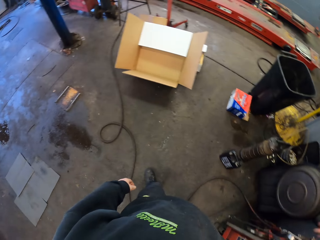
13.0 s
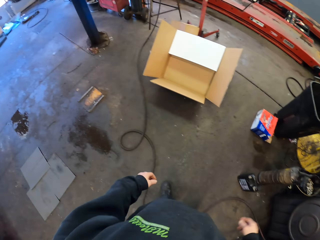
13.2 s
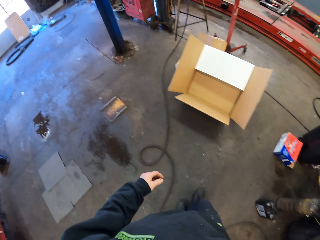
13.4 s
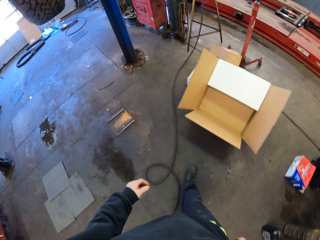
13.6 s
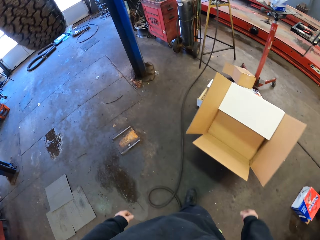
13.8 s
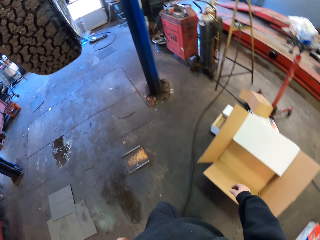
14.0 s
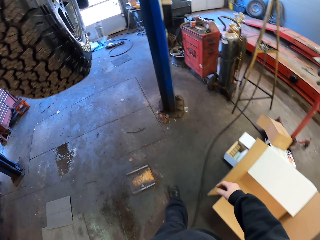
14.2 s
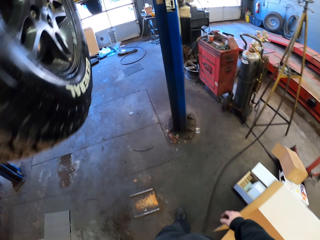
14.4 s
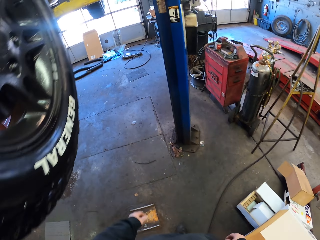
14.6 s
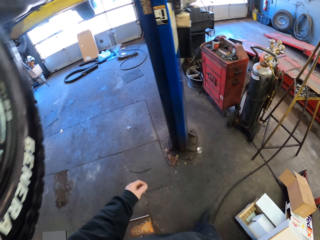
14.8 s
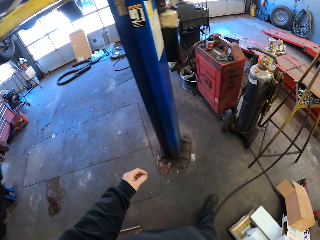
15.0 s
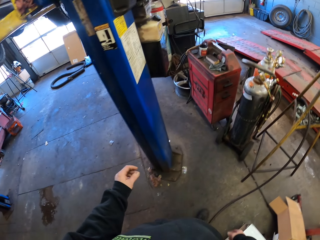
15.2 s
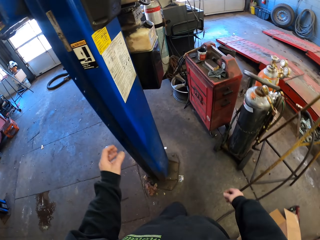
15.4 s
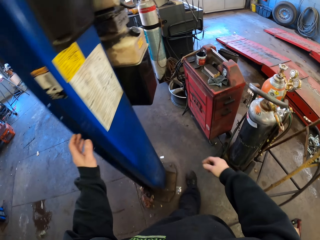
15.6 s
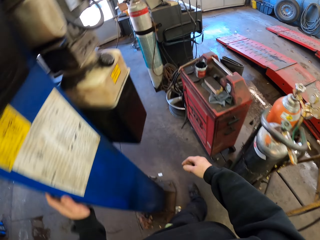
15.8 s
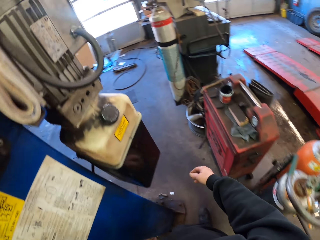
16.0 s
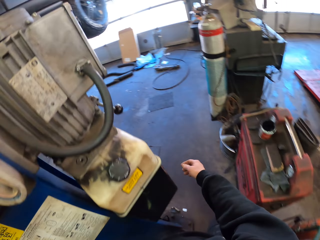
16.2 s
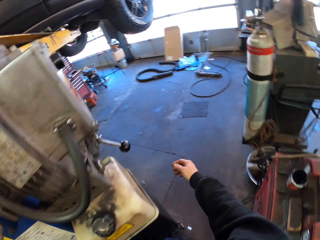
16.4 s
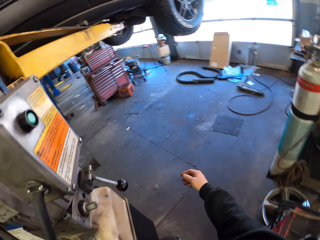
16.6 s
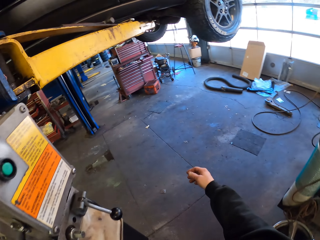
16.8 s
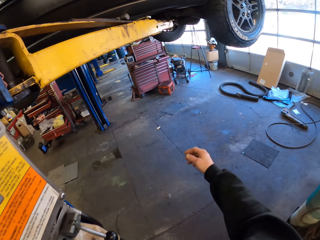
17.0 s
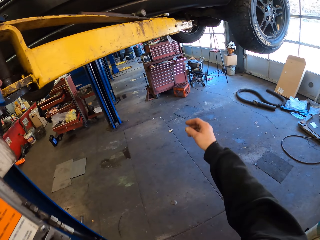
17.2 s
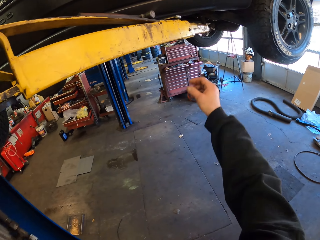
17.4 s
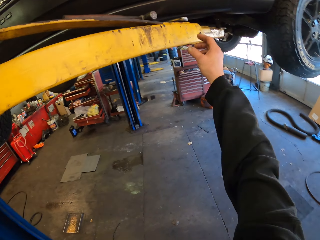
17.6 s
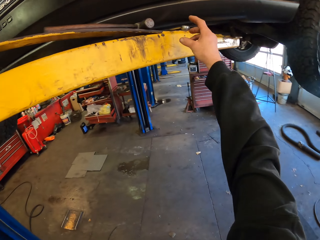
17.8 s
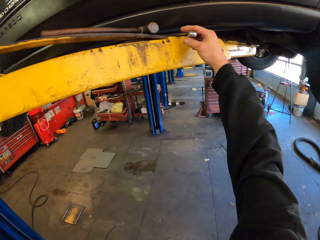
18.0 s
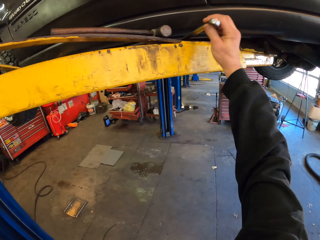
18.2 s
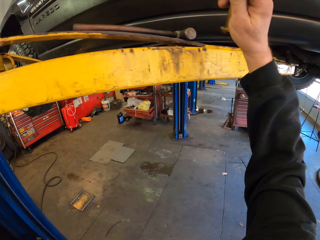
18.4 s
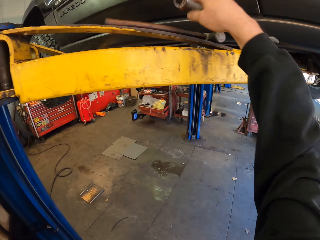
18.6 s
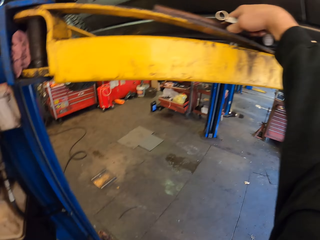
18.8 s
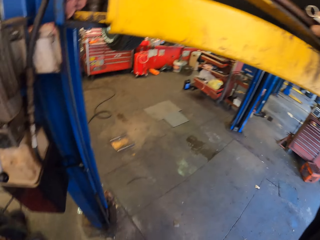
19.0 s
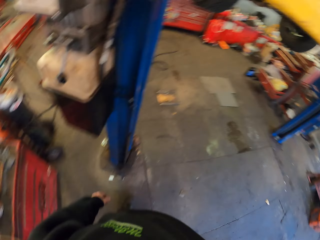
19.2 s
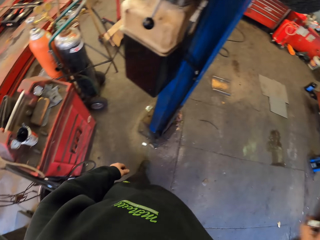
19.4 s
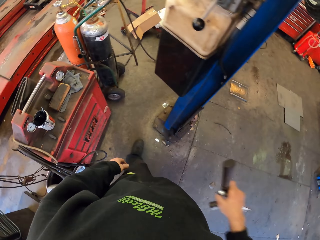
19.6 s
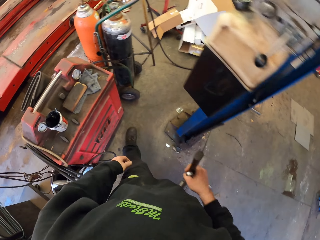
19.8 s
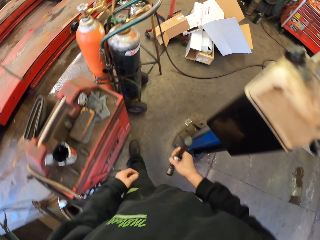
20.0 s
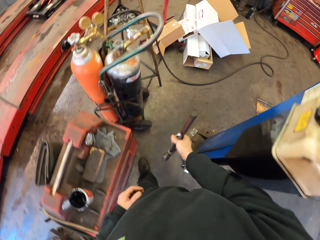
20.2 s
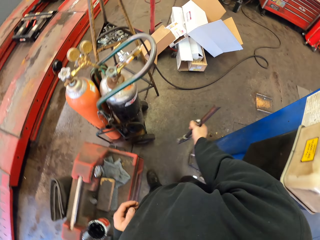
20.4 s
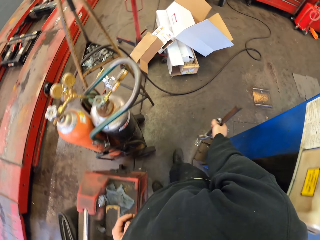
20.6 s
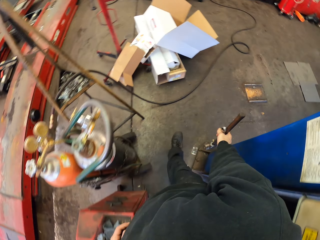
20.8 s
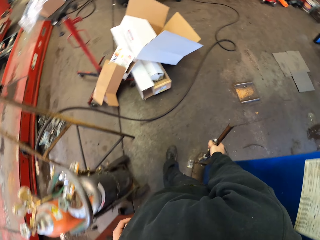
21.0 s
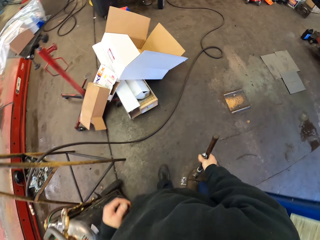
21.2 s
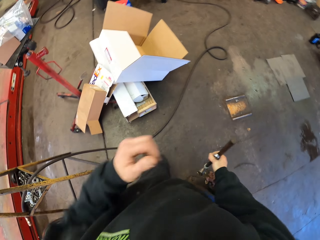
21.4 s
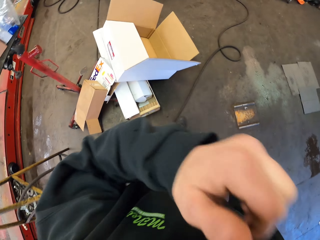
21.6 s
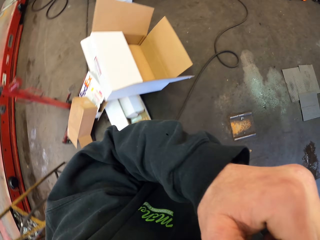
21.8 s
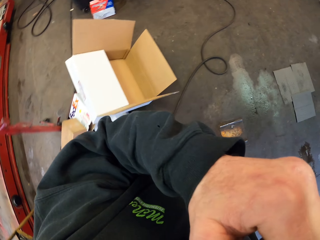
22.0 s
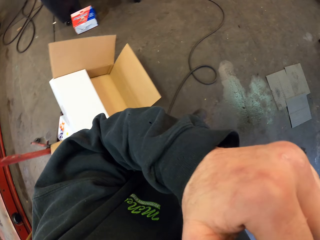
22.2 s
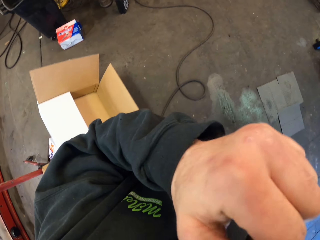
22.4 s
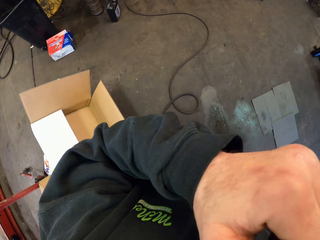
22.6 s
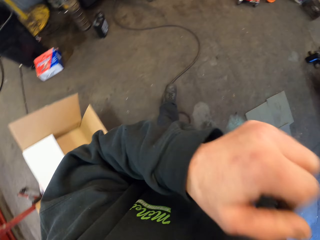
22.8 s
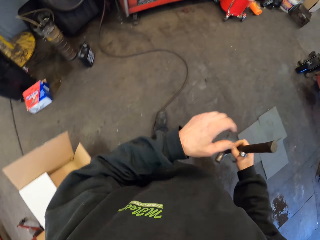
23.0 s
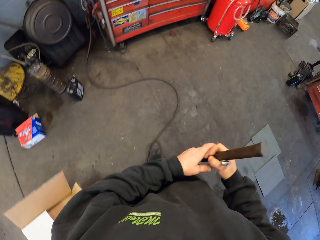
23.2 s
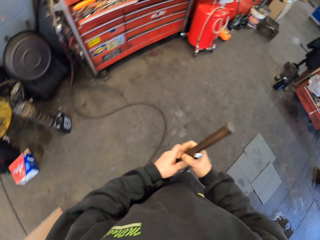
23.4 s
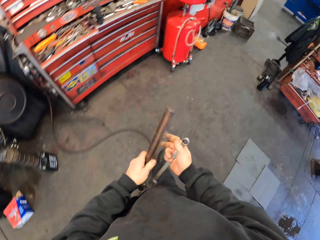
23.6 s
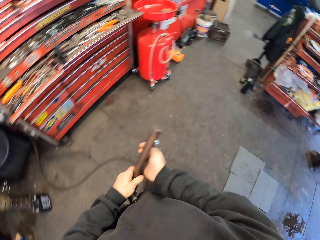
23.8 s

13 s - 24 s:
The camera wearer walks around the garage. They remove the spanner and hammer under the car. They walk around the garage. They raise a hand.

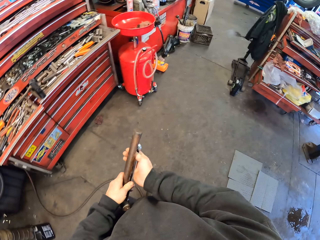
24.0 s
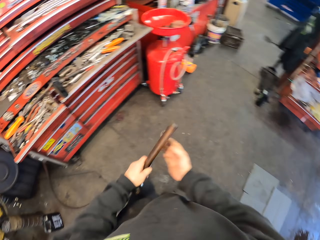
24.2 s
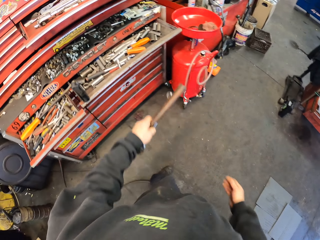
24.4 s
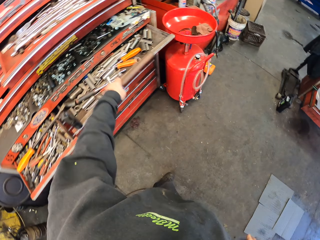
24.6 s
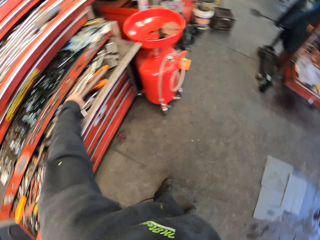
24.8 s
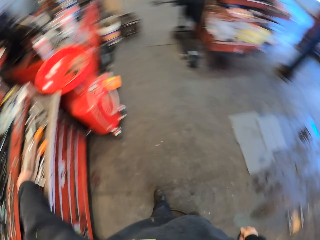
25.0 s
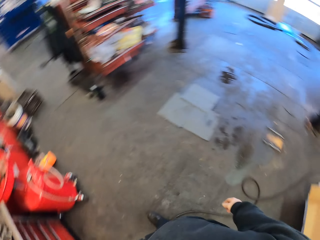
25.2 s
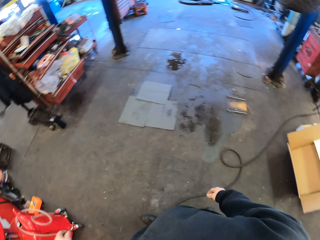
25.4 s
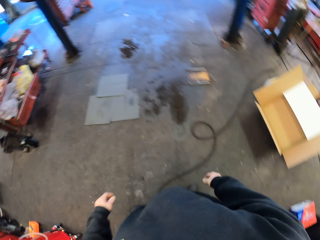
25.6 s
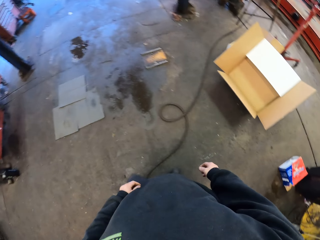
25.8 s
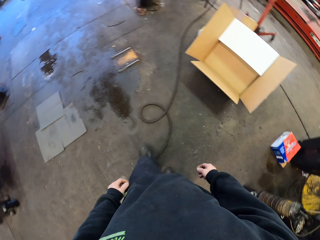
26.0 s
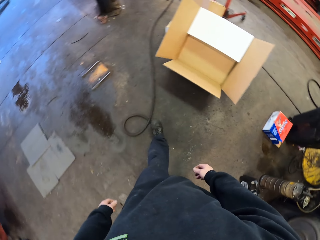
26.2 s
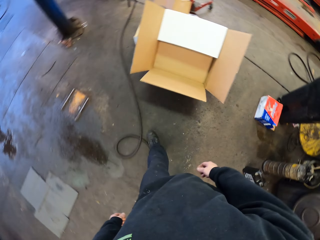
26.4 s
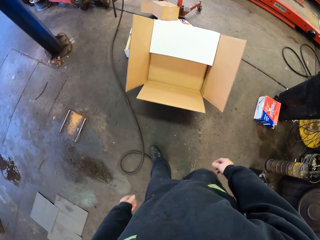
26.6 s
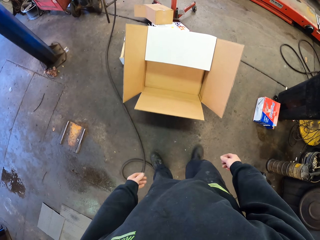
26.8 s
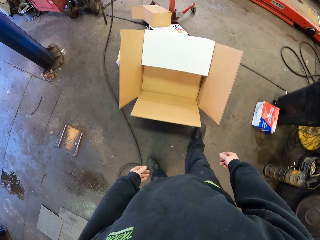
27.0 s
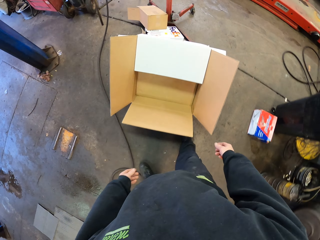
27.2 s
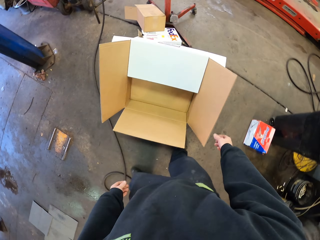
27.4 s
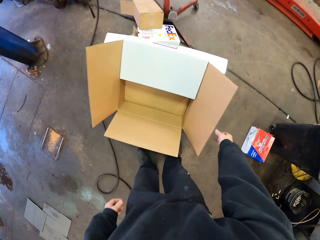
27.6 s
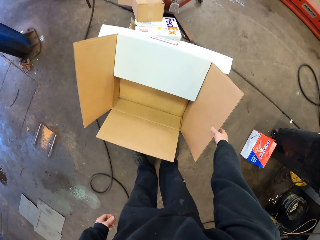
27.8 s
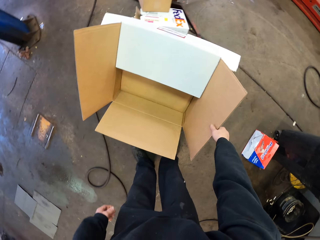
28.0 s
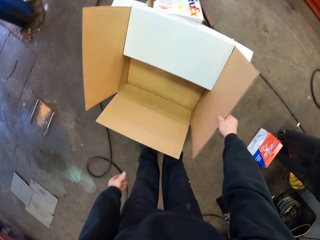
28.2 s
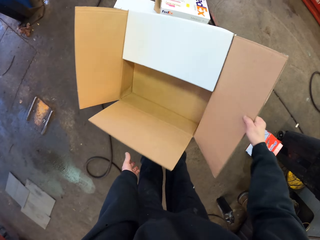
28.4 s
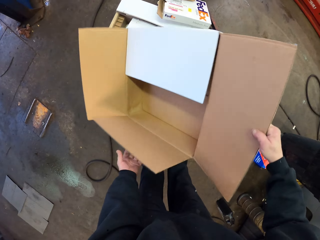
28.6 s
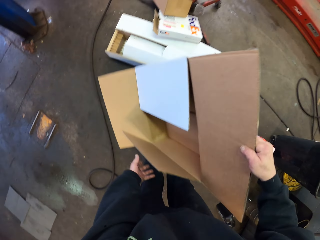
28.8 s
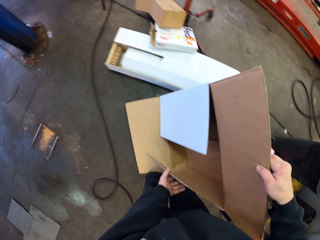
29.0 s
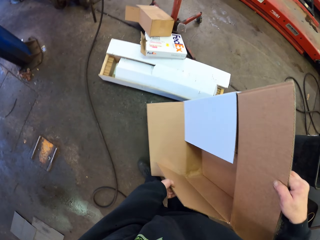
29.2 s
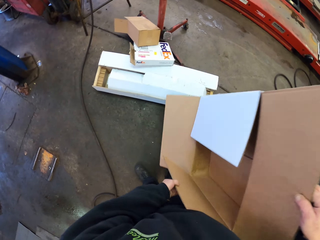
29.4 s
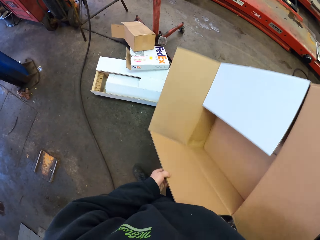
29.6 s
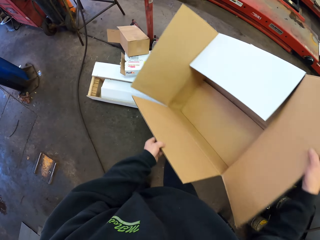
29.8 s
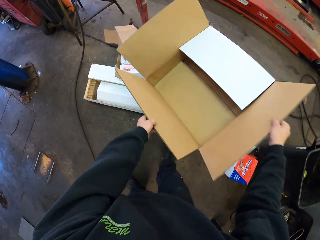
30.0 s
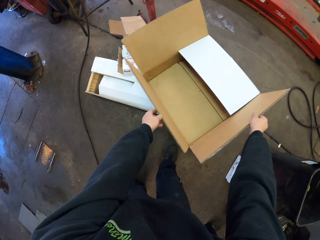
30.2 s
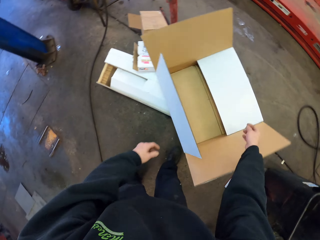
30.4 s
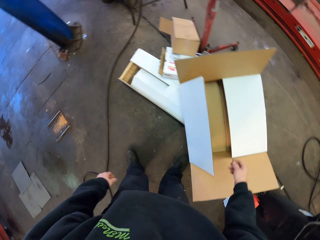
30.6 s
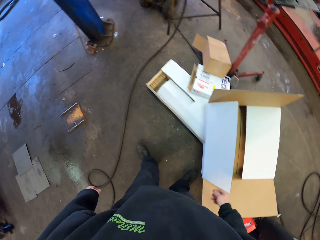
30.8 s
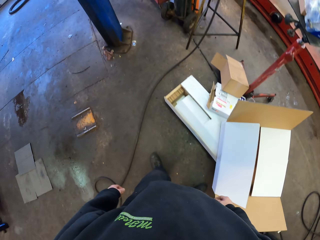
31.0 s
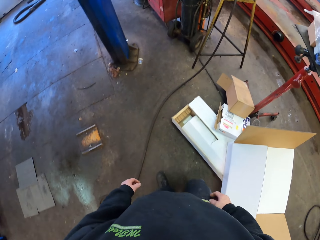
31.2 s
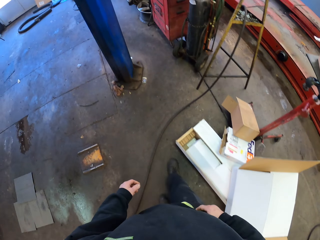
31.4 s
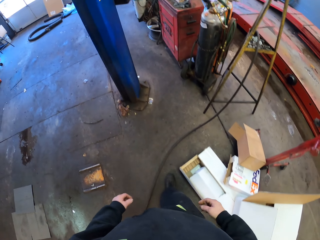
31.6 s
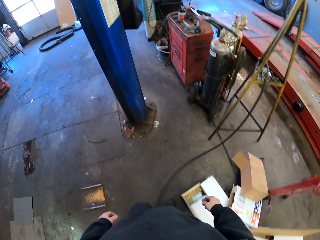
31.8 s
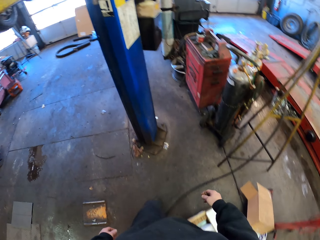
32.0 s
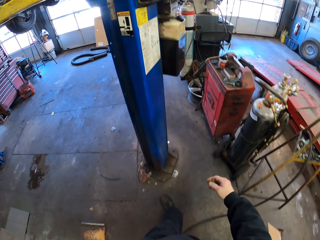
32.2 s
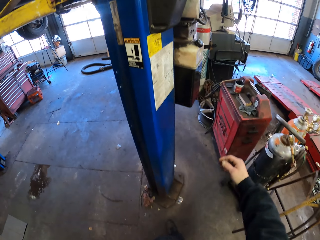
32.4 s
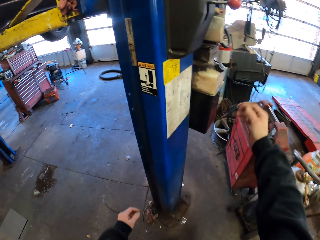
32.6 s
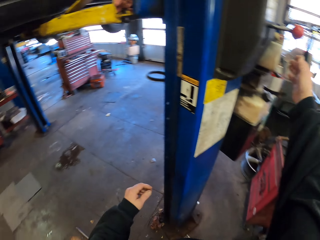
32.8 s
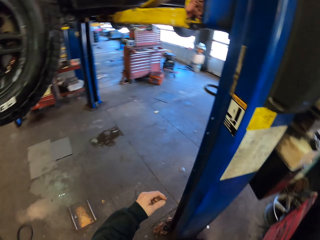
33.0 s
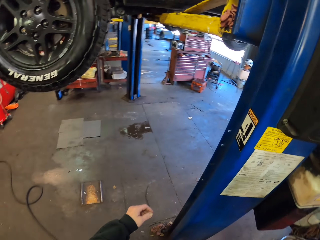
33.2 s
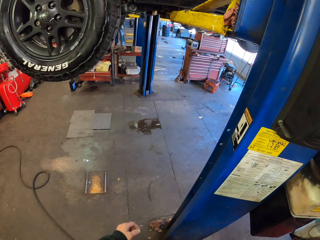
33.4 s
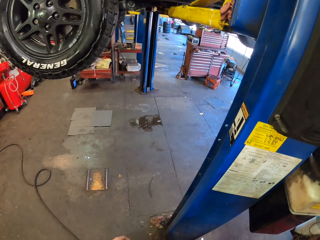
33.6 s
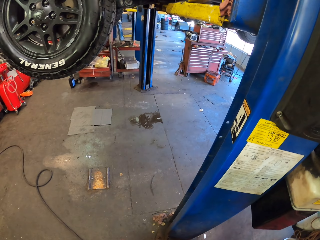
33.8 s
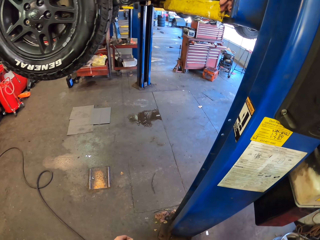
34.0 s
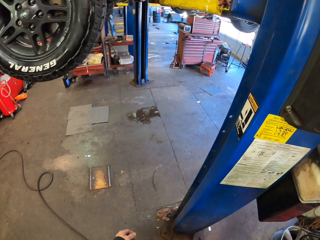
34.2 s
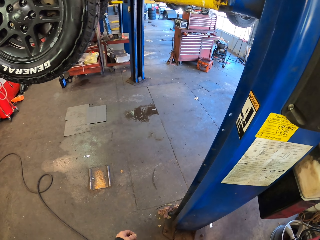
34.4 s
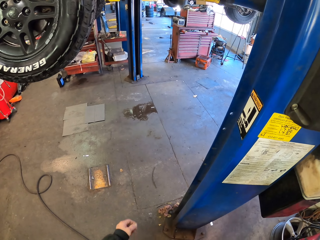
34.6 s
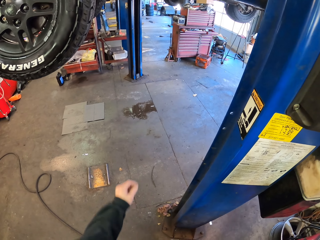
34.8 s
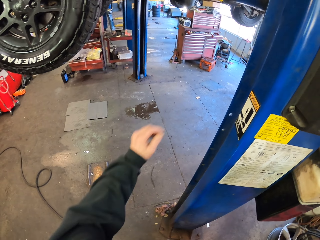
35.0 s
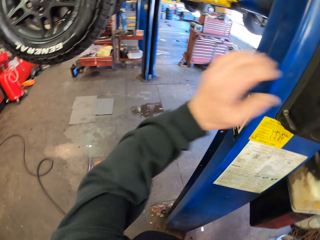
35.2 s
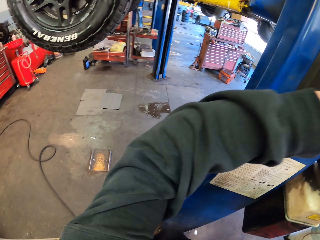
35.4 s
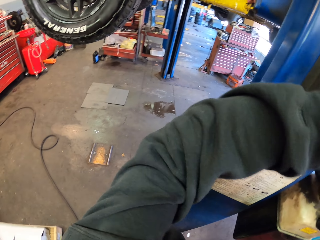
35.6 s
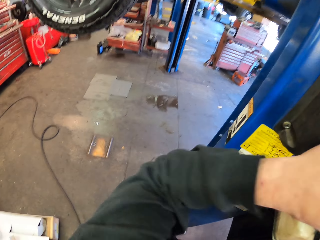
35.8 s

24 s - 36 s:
The camera wearer puts the hammer and the spanner where the other tools are, in a drawer. They walk around the garage. They pick a carton from the floor. They drop the carton on the floor. They move the carton. They walk around the garage. They touch something.
